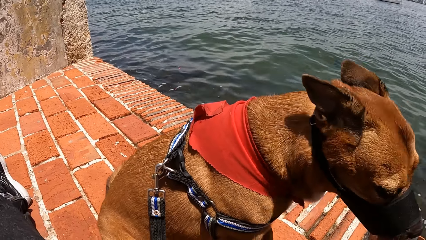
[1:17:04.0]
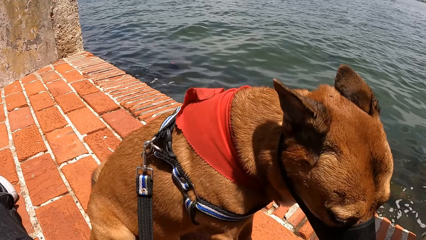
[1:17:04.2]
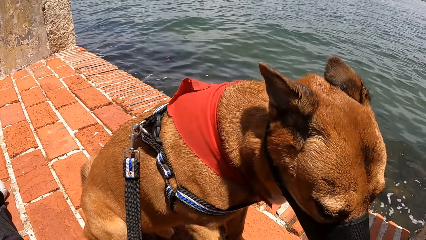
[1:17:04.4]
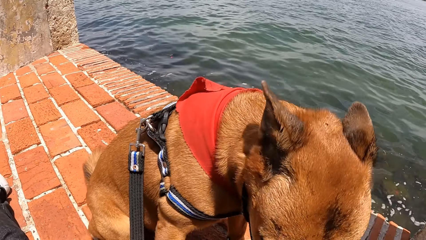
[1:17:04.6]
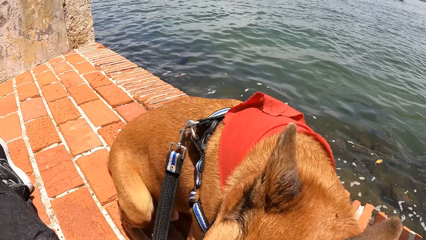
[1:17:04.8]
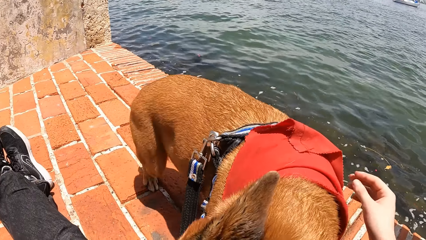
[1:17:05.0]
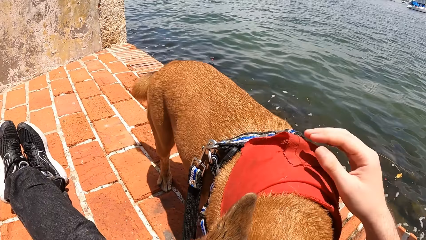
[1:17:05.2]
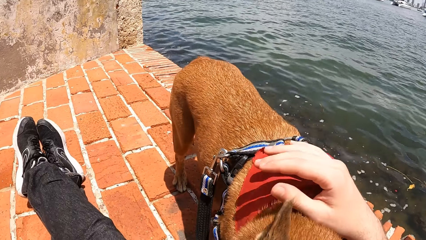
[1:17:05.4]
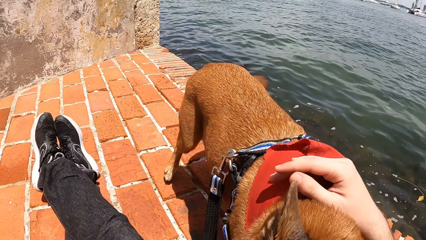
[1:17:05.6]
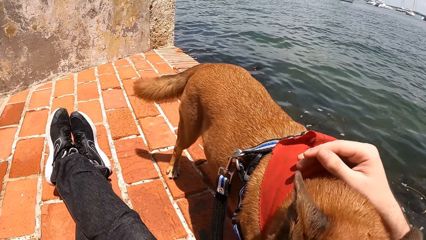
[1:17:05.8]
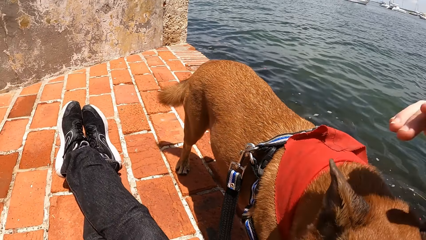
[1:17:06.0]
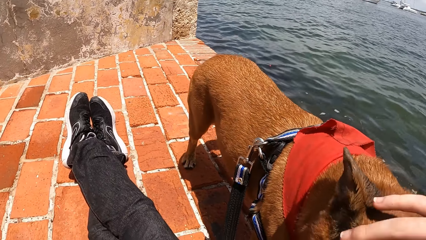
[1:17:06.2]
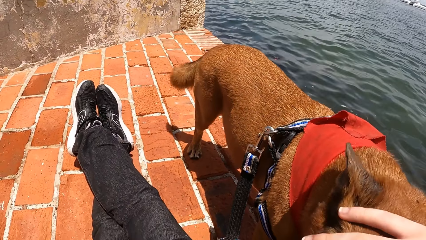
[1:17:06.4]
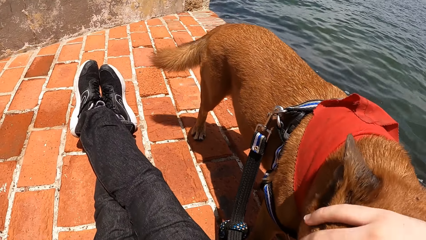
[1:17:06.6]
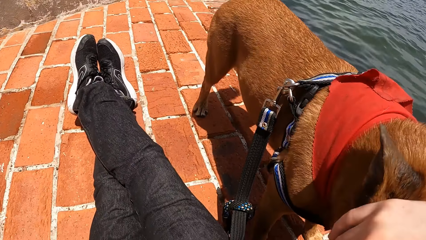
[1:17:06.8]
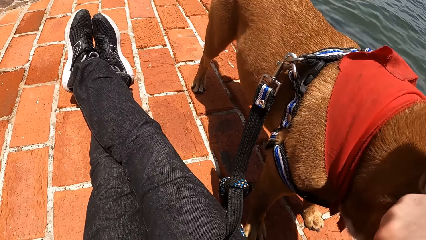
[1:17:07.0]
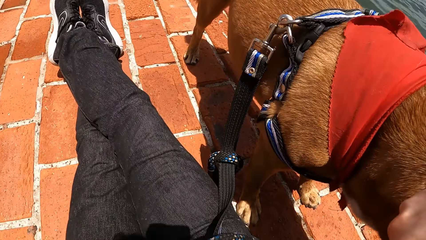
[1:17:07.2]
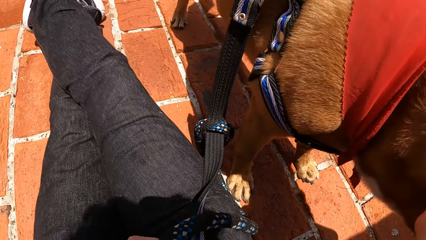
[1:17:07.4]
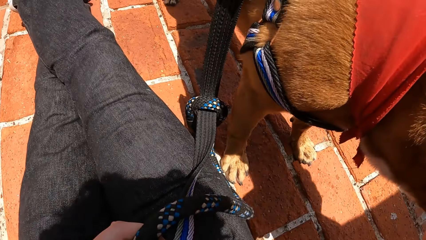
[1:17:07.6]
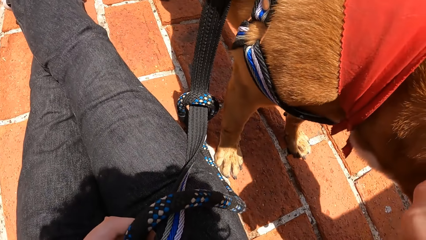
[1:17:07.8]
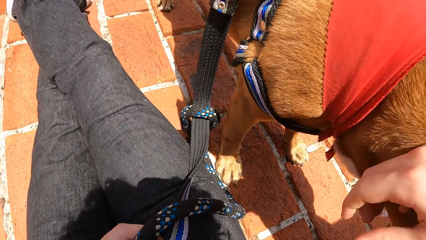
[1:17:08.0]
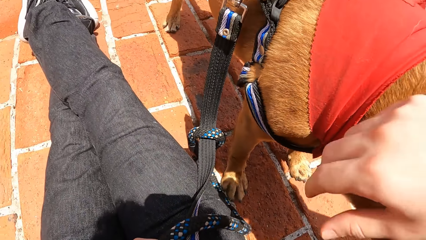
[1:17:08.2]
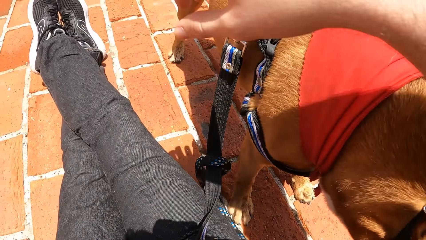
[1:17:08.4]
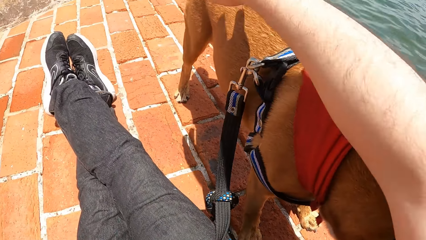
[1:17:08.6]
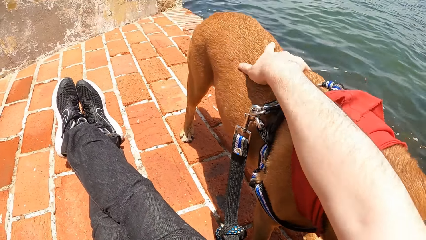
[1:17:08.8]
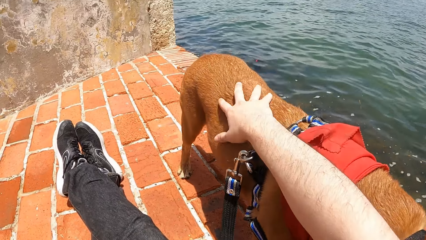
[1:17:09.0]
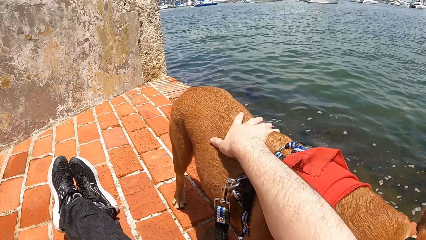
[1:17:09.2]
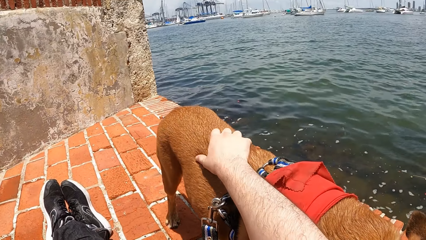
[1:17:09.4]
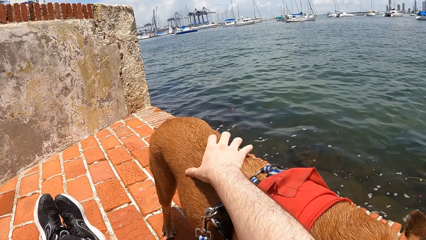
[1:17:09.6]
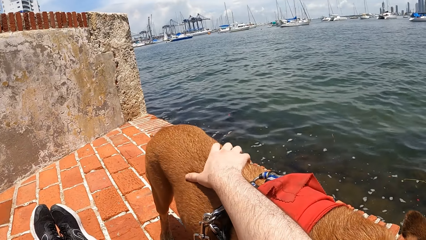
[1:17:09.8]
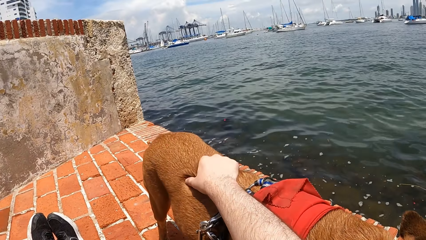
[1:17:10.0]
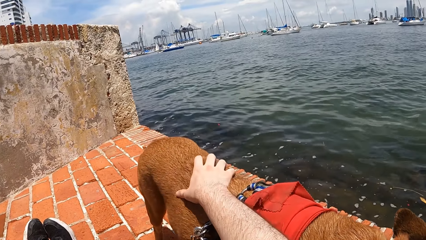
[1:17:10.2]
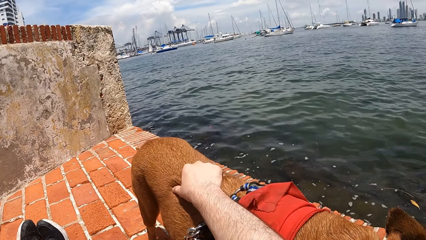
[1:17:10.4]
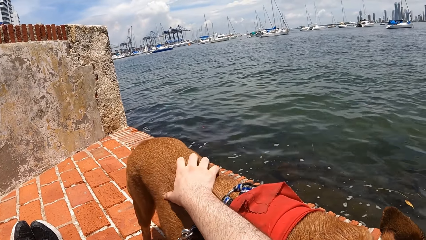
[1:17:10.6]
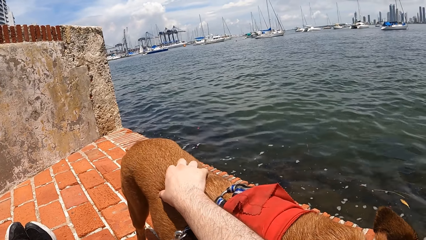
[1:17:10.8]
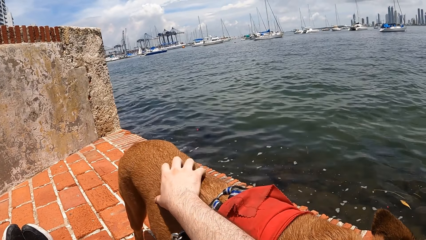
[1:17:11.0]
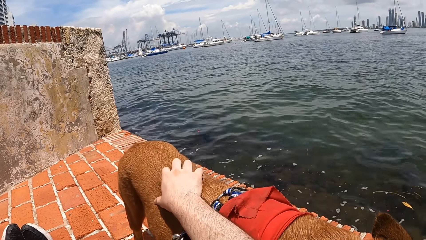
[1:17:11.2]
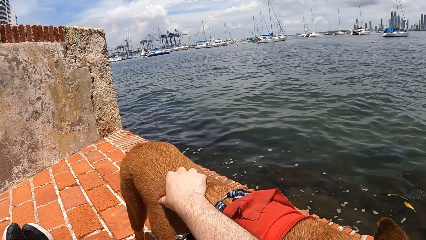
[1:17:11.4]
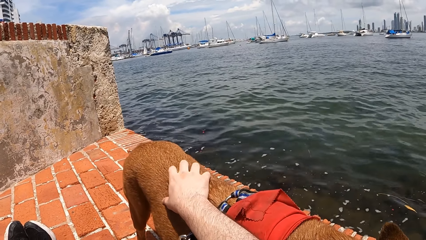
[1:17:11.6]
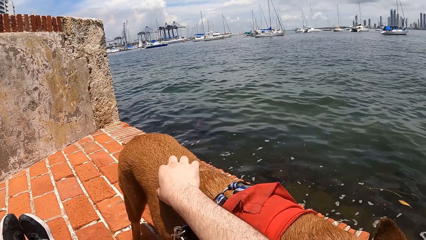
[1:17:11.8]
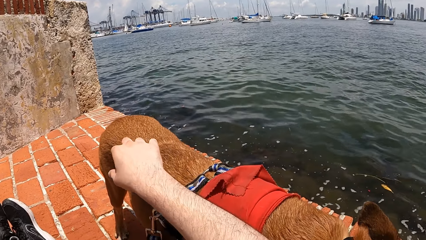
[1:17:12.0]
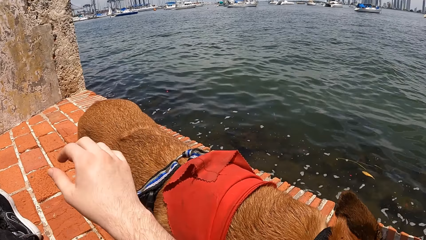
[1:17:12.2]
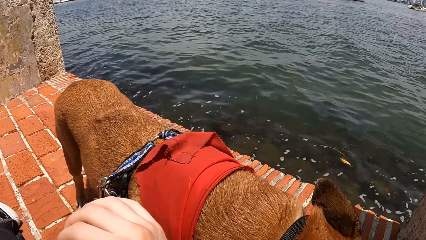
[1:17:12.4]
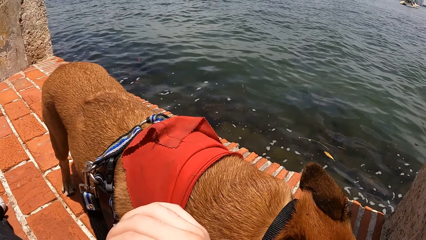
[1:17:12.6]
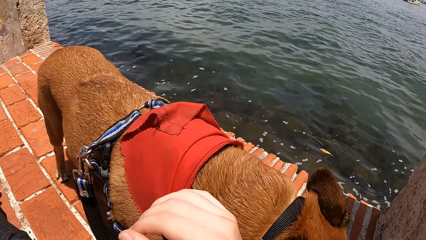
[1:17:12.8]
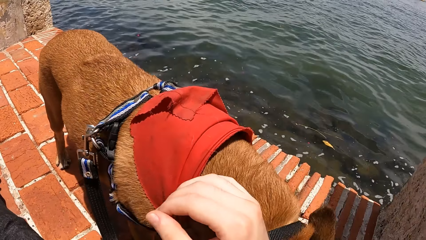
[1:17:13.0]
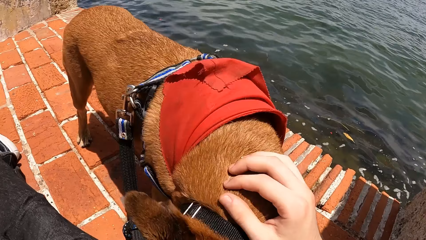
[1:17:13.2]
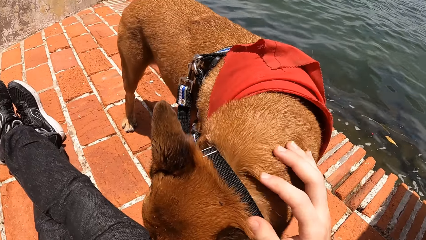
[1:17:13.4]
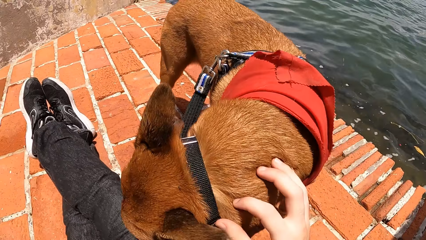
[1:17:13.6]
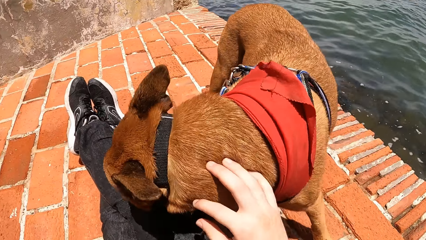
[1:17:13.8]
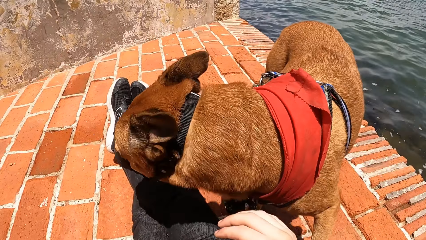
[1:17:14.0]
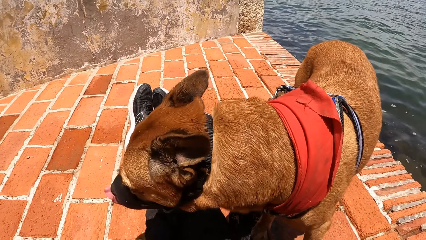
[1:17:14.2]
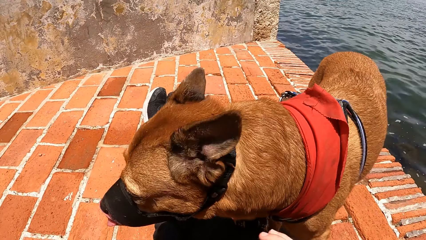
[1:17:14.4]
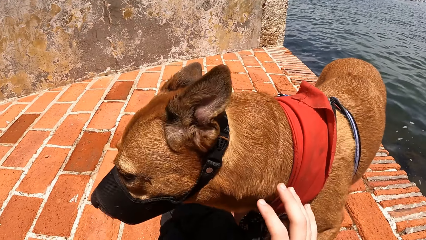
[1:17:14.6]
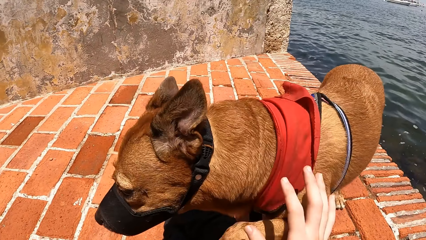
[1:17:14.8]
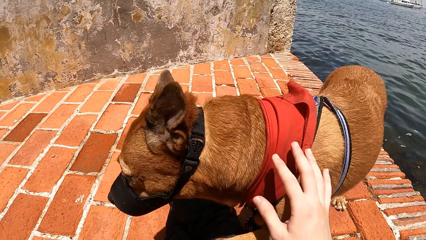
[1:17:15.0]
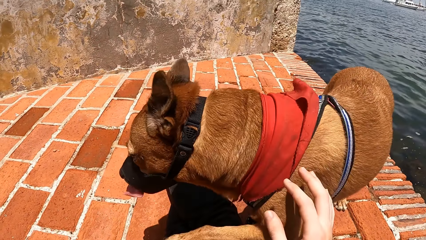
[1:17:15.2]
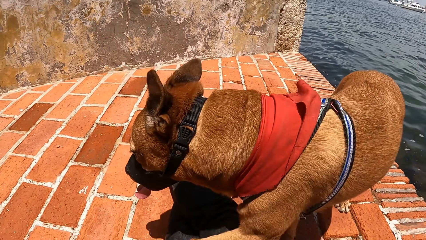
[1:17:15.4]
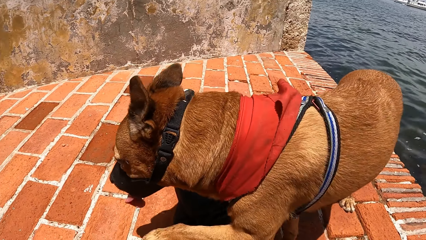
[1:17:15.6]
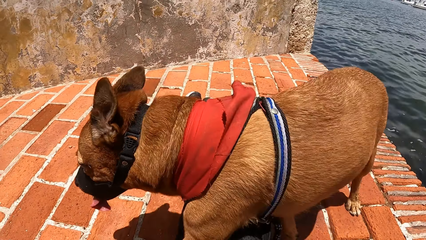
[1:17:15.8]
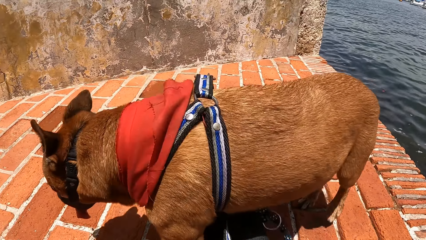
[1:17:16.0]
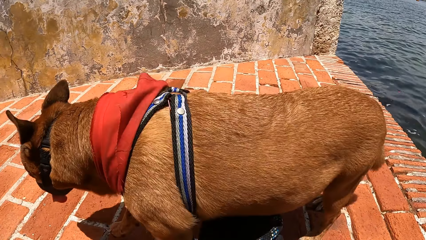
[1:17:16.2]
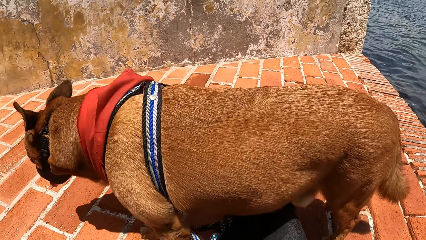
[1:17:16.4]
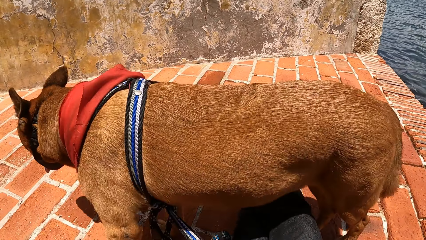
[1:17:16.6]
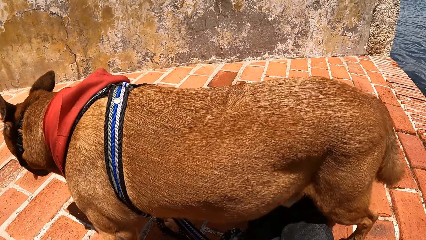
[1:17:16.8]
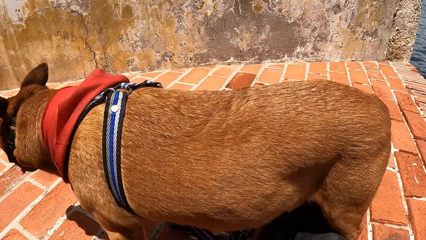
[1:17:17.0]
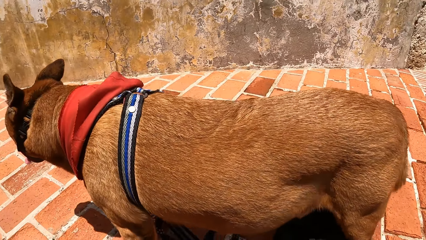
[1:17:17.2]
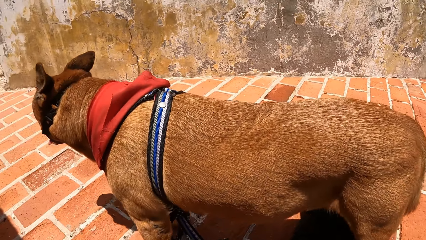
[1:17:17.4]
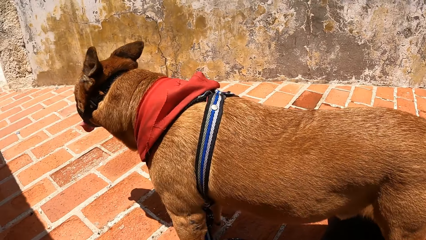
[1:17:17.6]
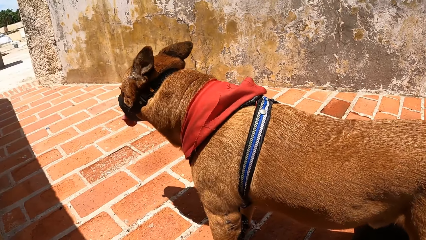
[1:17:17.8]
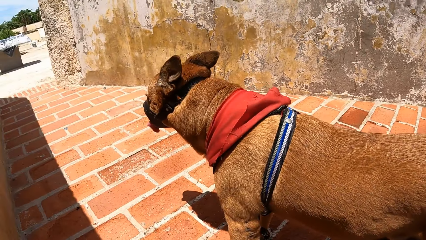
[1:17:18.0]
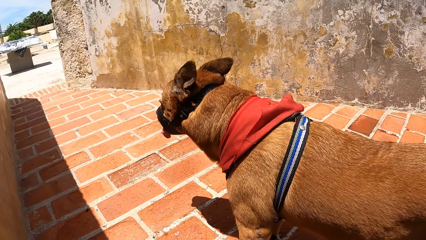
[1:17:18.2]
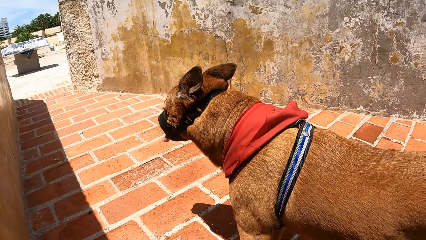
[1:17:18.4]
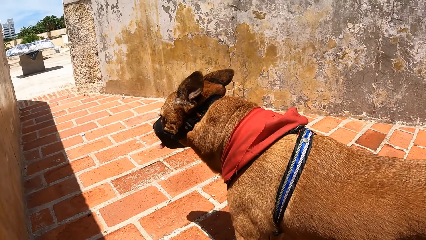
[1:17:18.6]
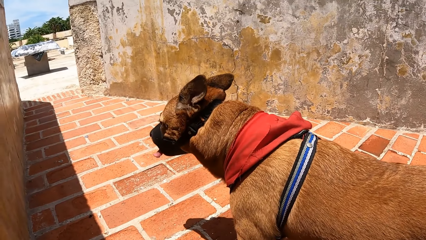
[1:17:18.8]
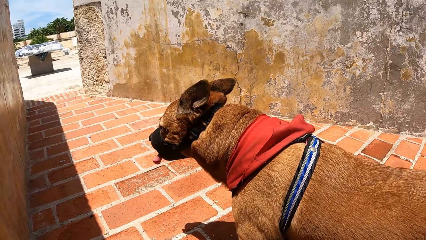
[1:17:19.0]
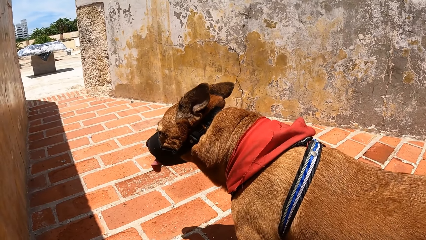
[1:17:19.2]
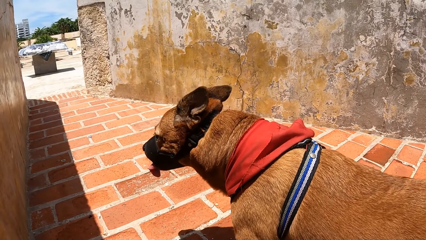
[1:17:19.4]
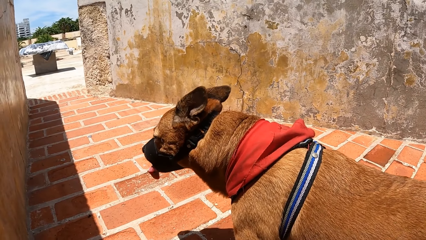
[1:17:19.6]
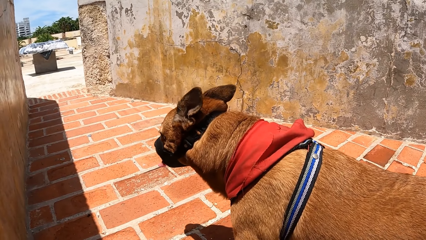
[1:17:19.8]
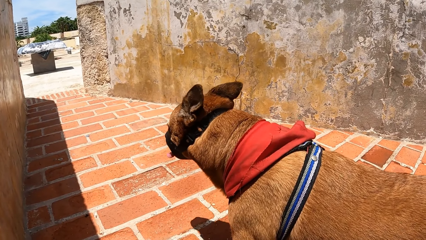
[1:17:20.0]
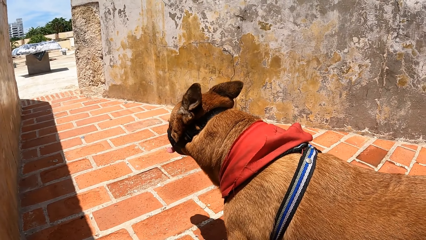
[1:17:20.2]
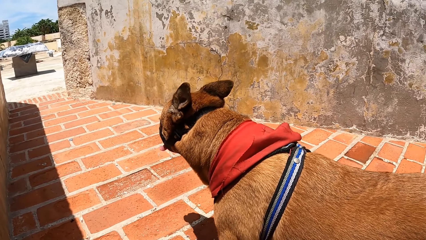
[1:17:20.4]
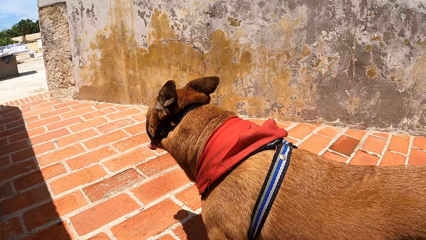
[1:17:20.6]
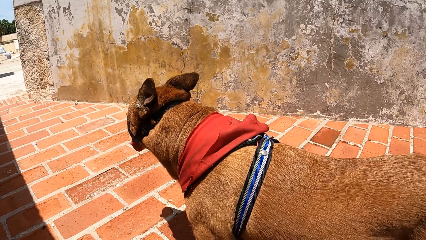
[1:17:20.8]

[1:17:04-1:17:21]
The camera wearer looks around. They hold the dog. They look around.
